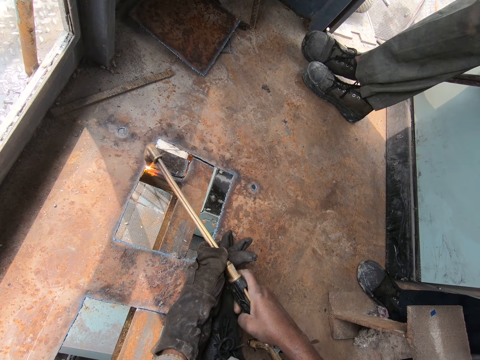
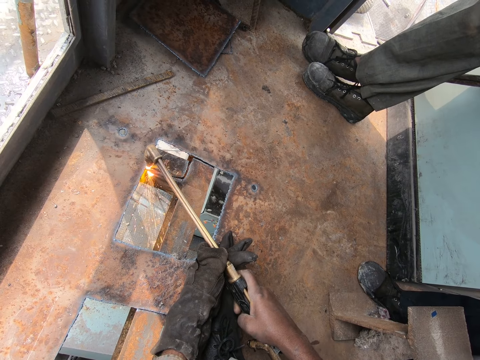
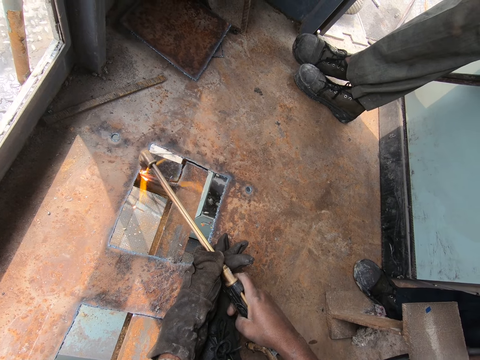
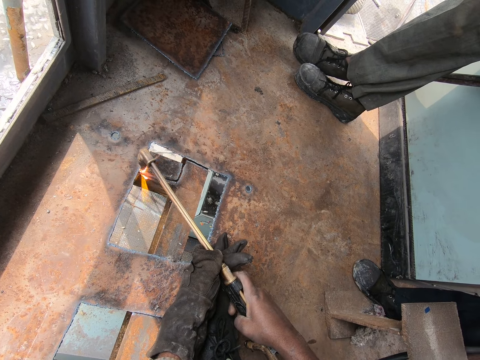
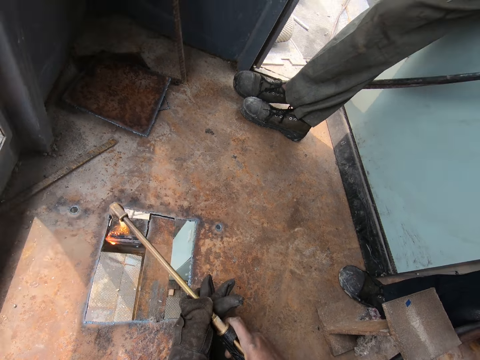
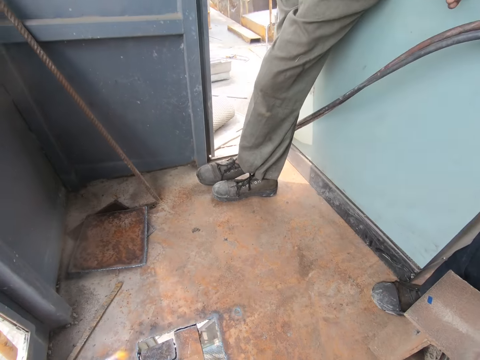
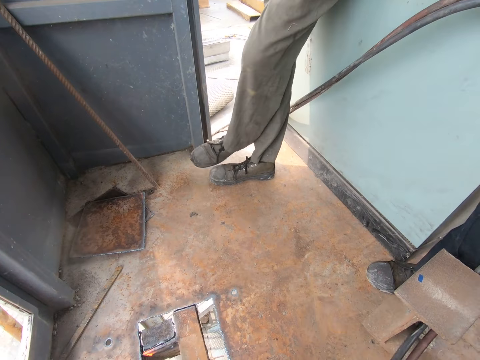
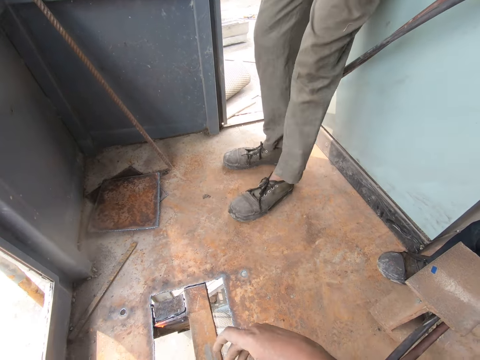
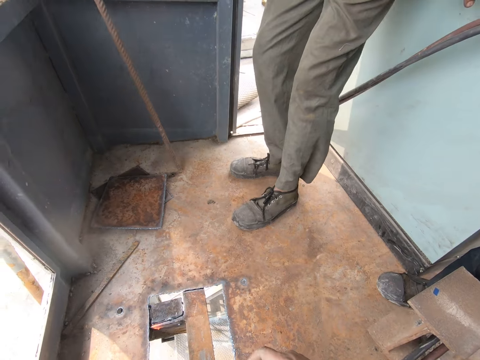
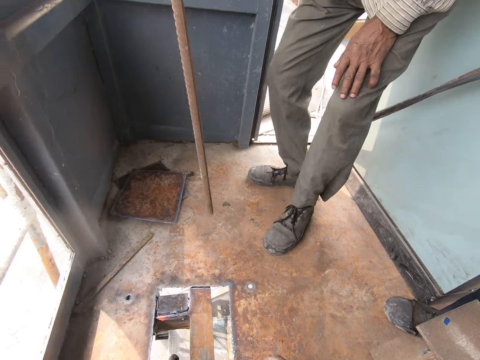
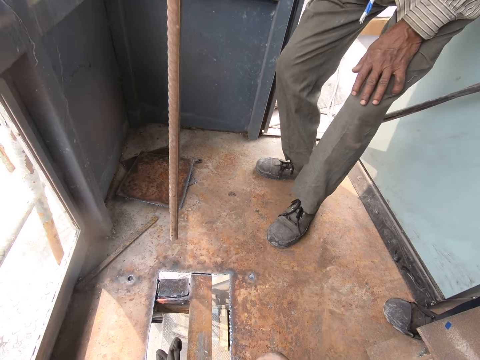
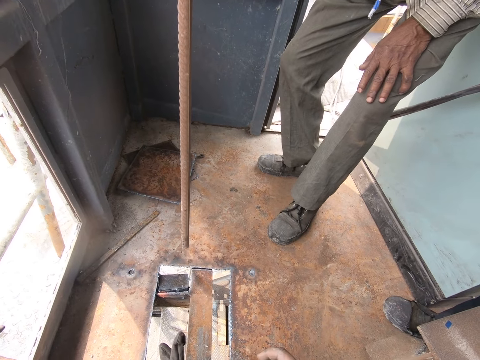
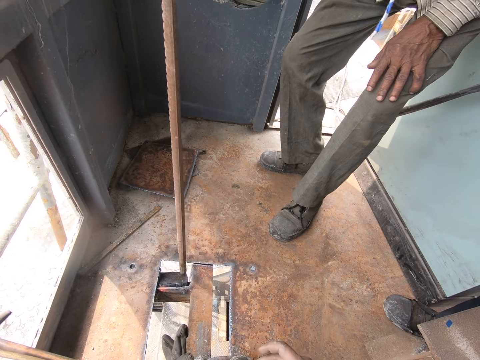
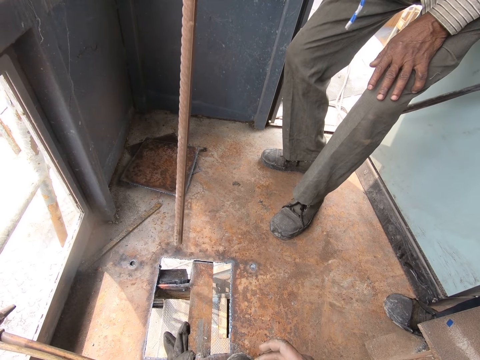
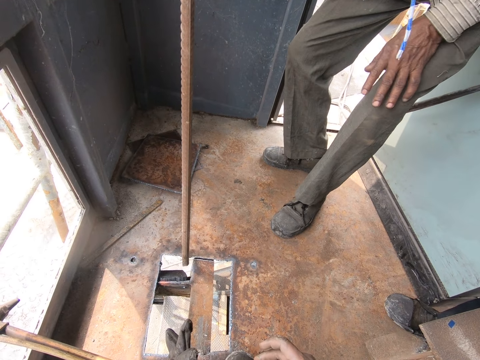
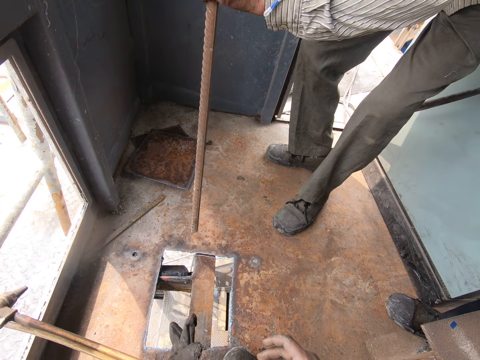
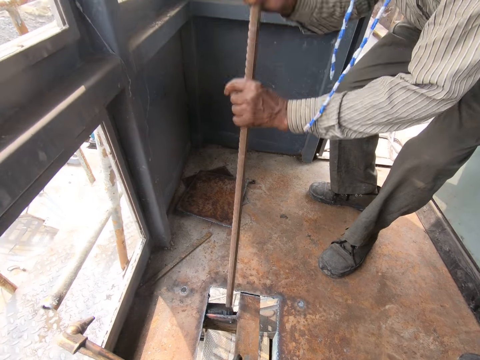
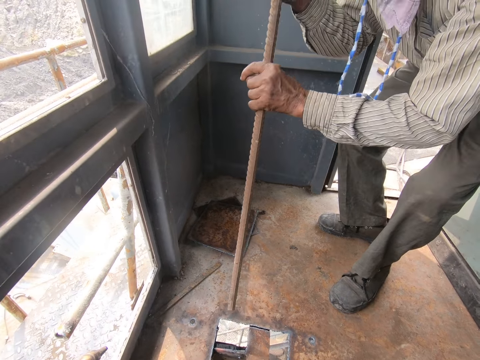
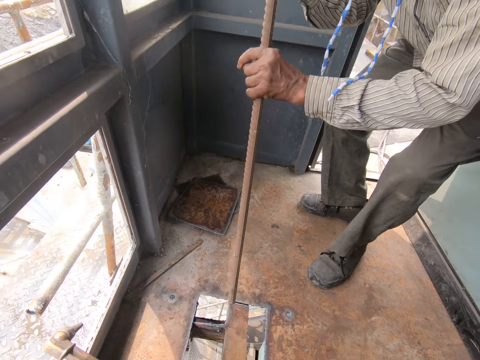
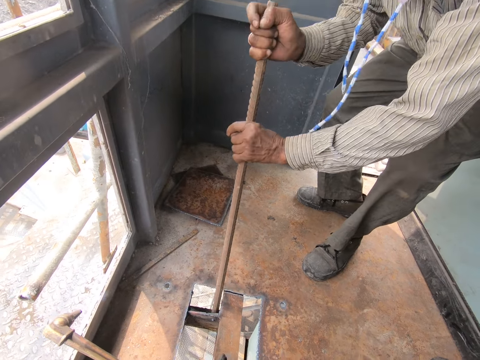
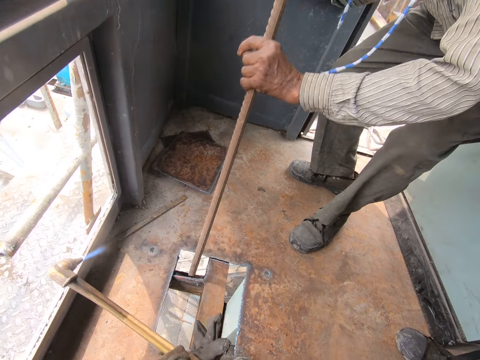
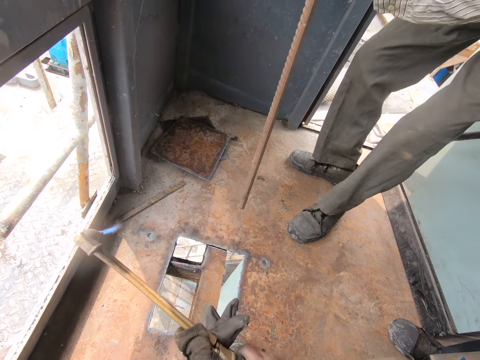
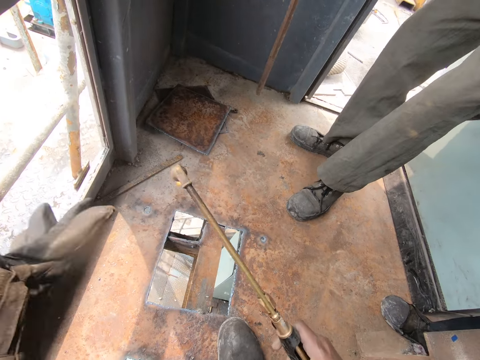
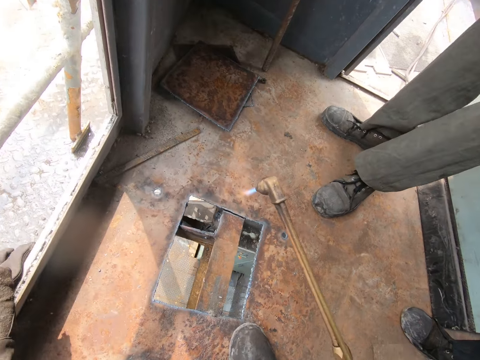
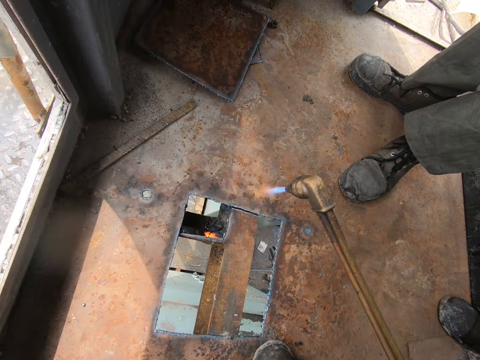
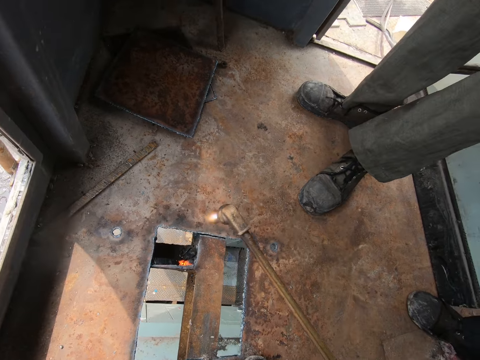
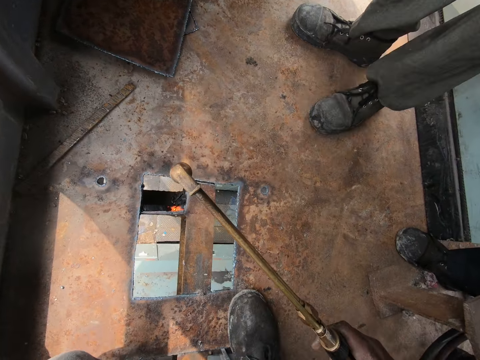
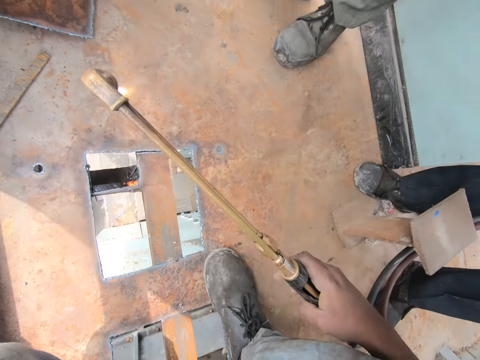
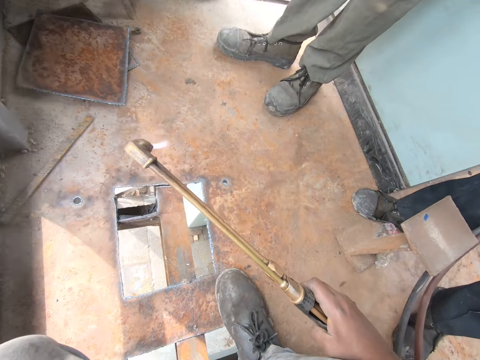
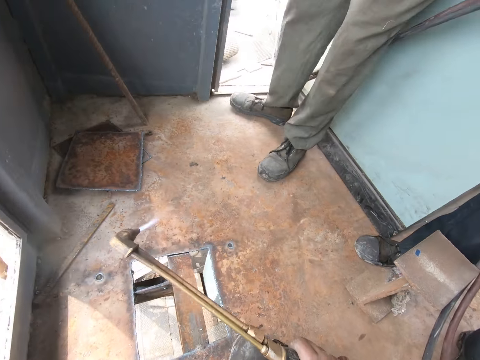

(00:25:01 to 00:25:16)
The camera wearer looks around the room. A man picks up a metal rod. The man adjusts his feet and holds his knee with his hand. The man hits the metal with the metal rod, holds the metal rod with both hands, and hits the metal with the metal rod. The camera wearer removes his left hand from the weld gun. He cuts the metal with a welding torch. He looks at the metal on the ground.

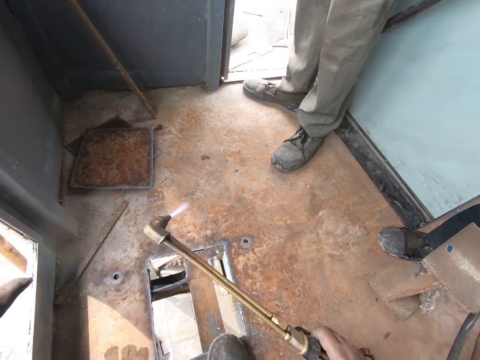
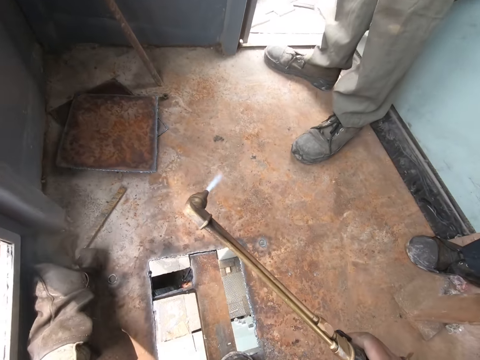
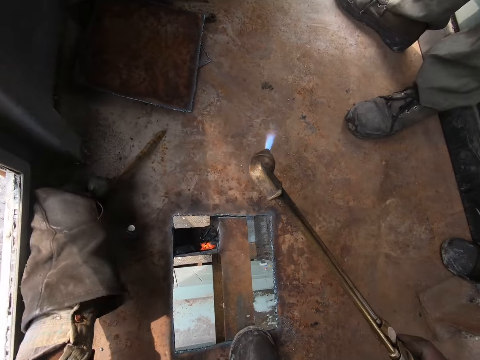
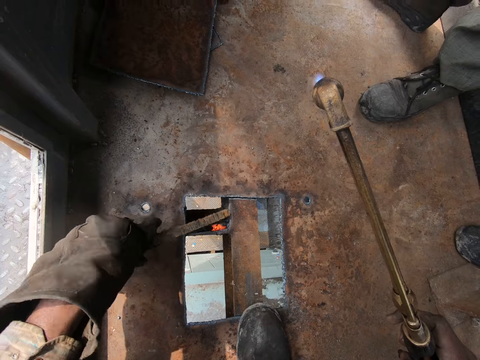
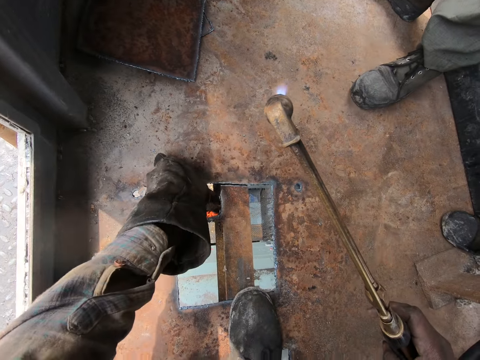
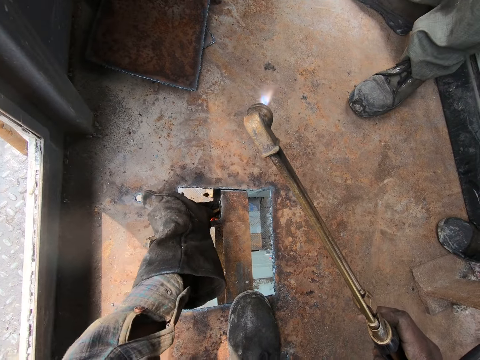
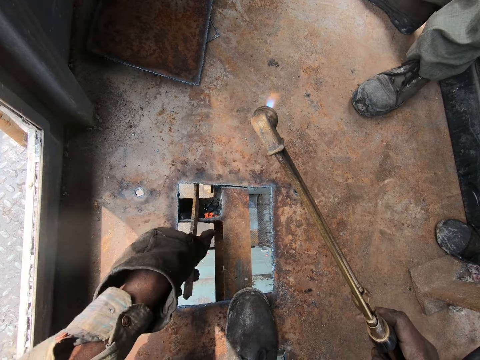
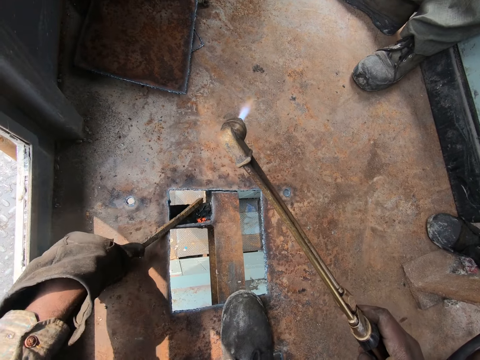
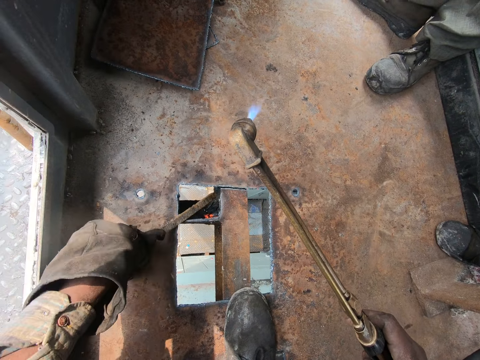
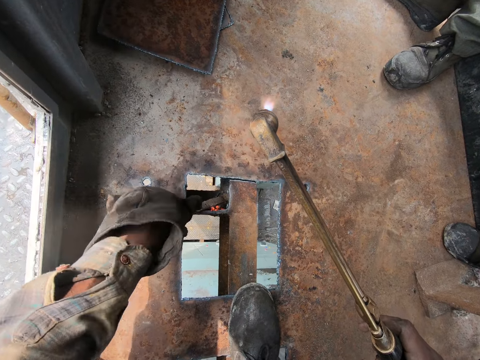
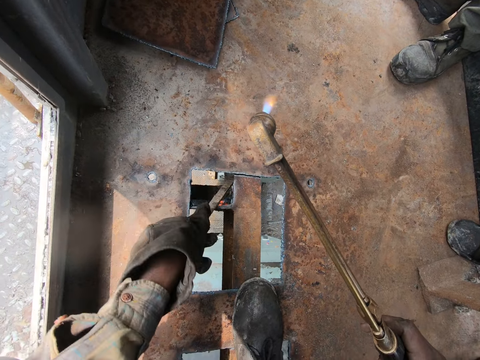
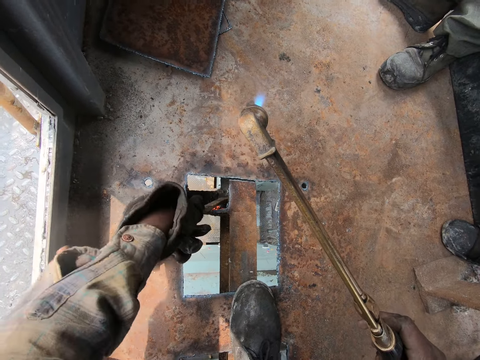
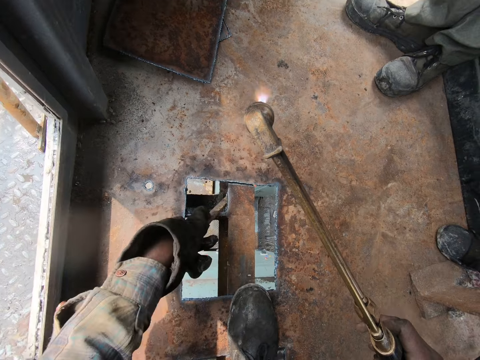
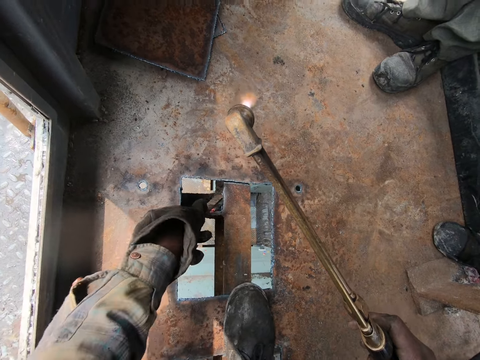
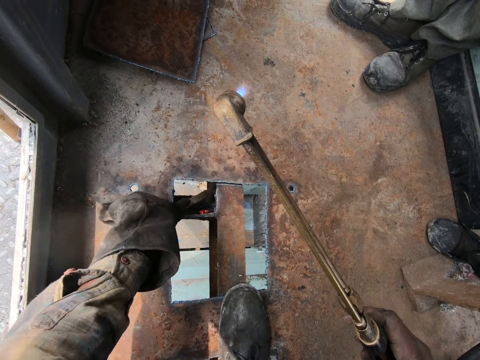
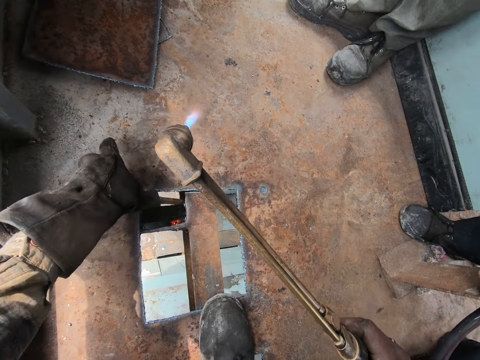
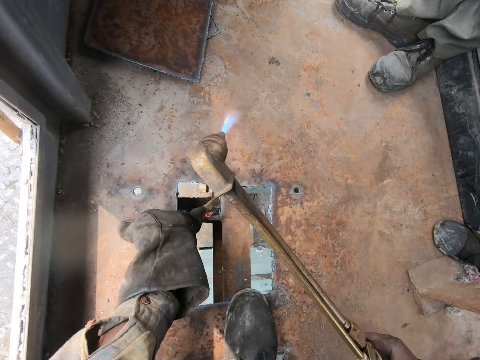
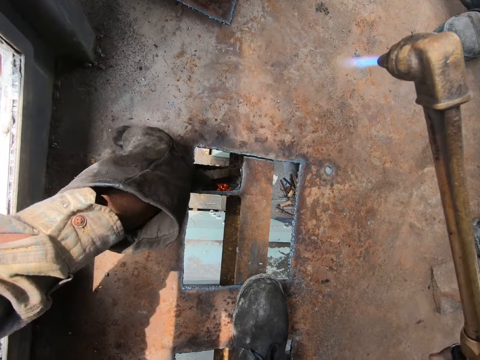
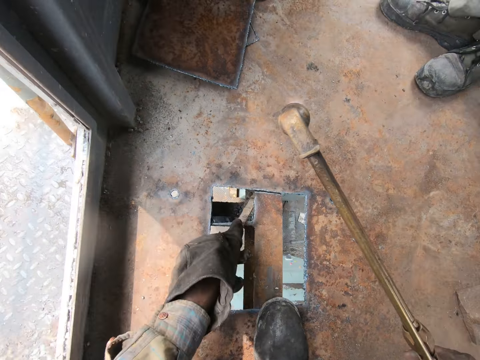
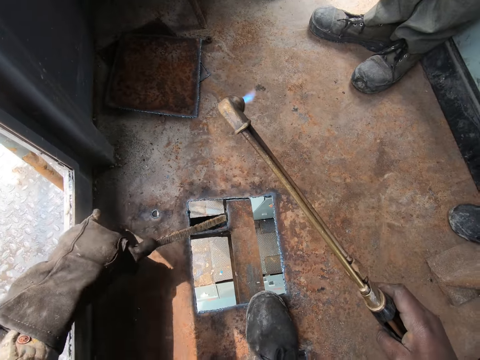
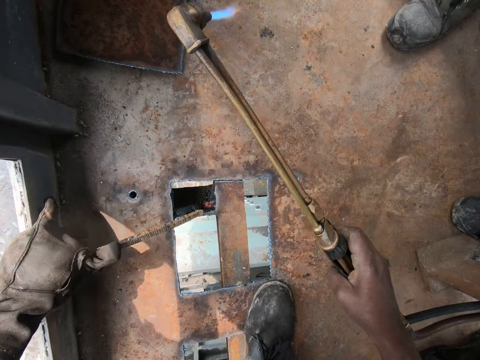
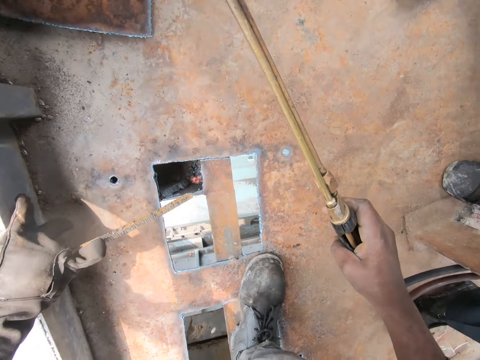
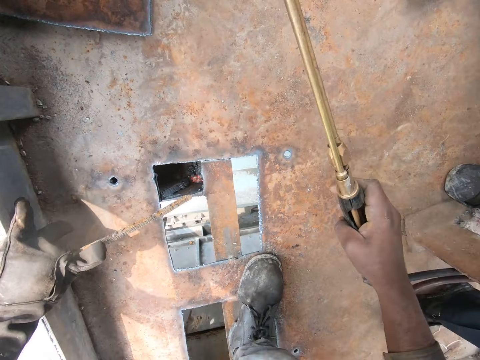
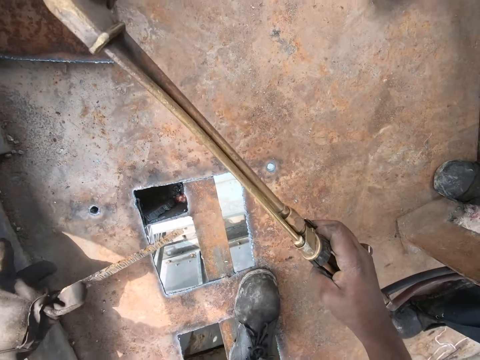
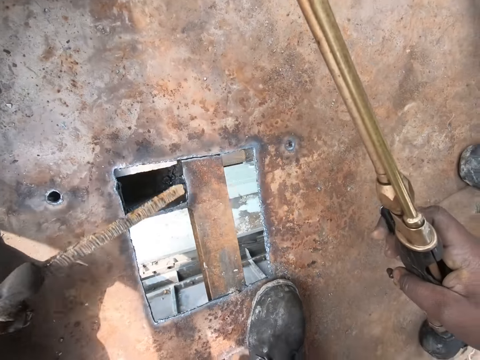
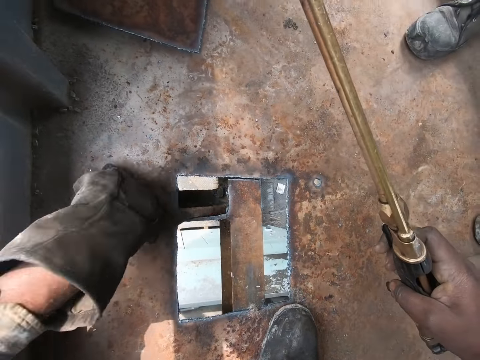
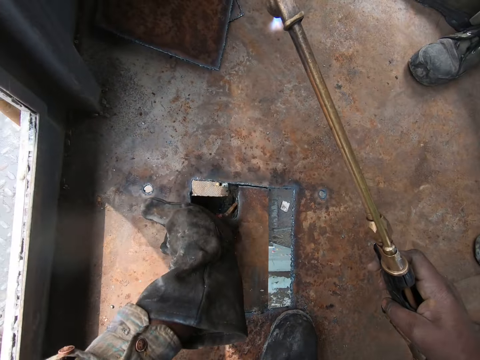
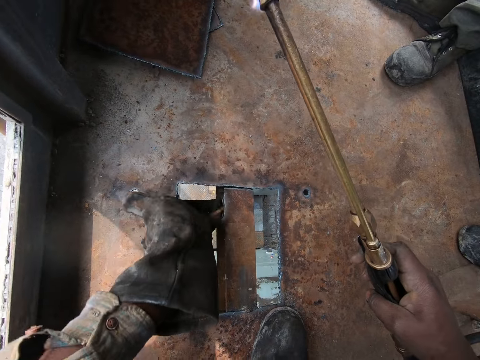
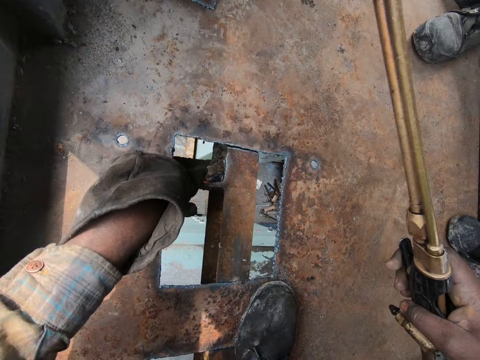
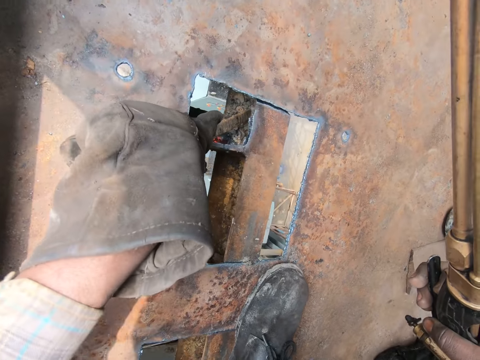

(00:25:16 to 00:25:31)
The camera wearer picks up a piece of metal. They clear the metal rod with the metal. They dip the piece of metal in the metal on the ground. They remove metal particles from the metal using the piece of metal. They pull the metal off the metal rod. They clear the metal rod with the metal.
